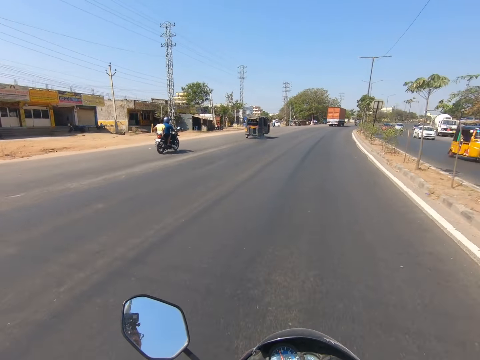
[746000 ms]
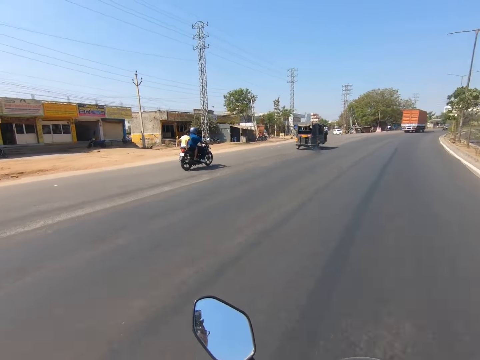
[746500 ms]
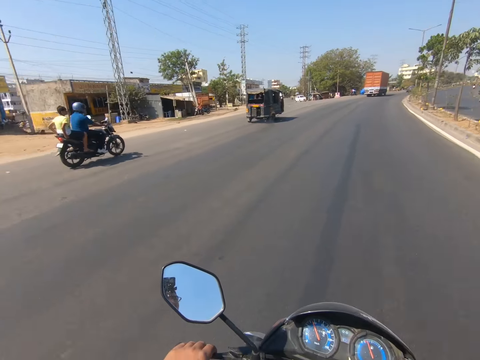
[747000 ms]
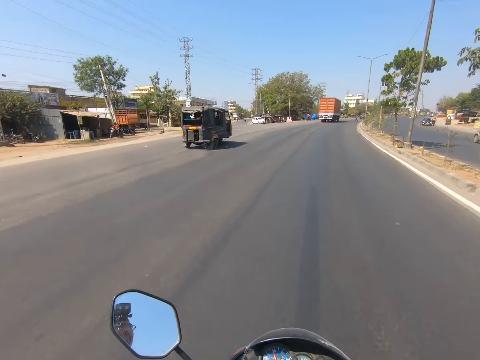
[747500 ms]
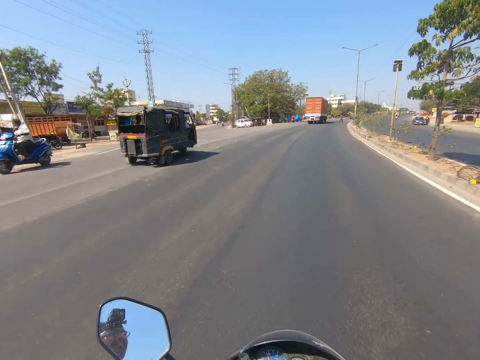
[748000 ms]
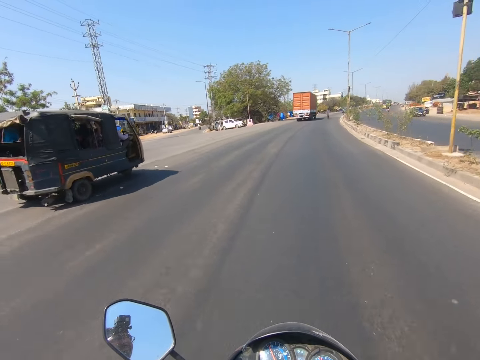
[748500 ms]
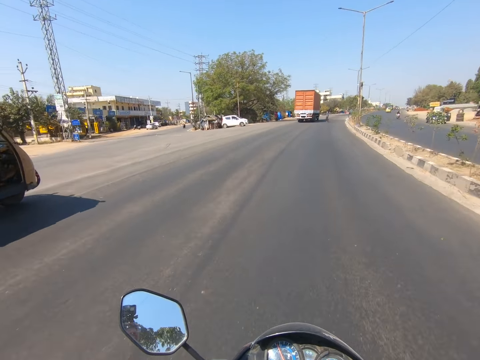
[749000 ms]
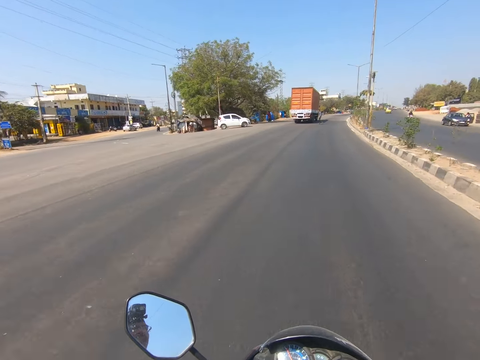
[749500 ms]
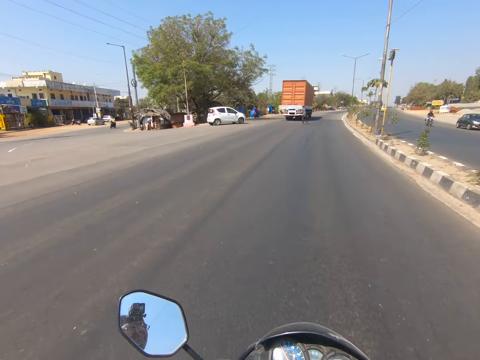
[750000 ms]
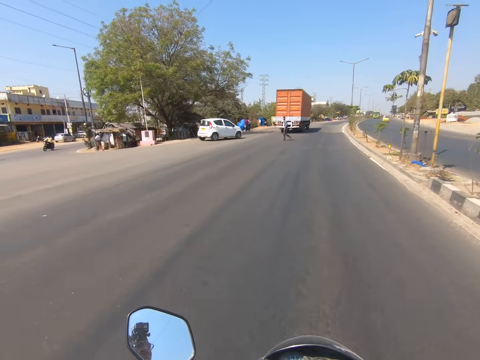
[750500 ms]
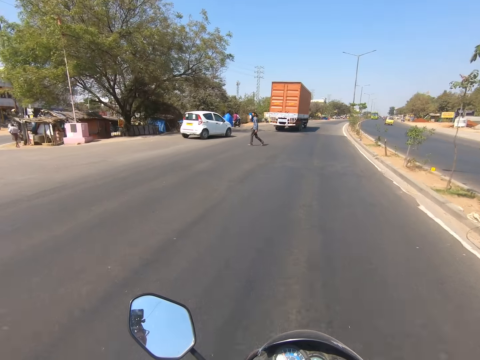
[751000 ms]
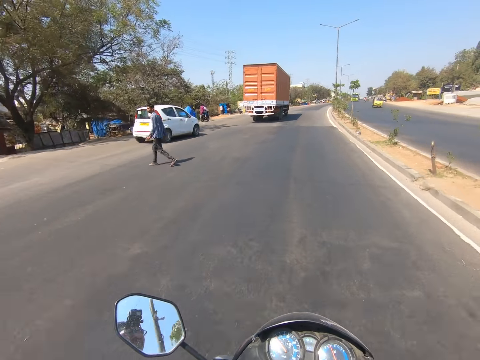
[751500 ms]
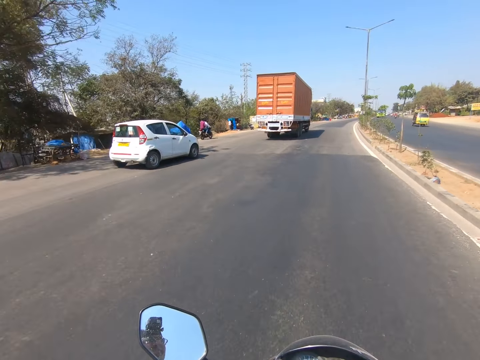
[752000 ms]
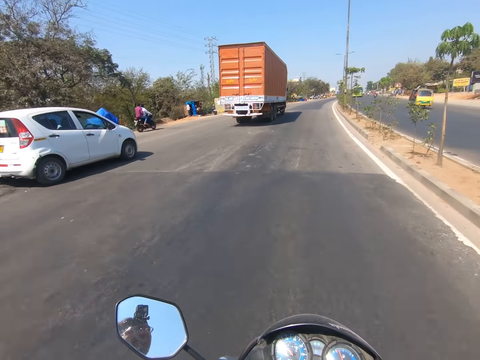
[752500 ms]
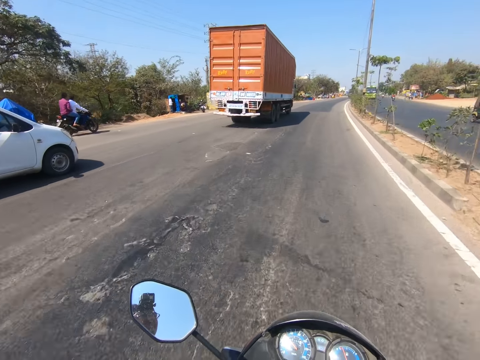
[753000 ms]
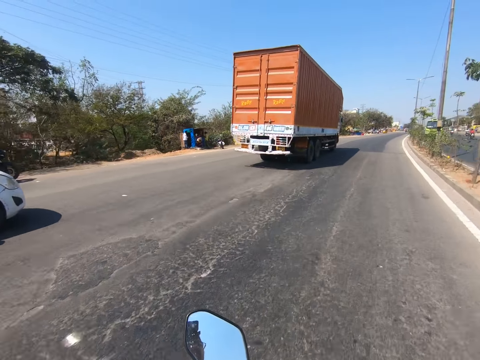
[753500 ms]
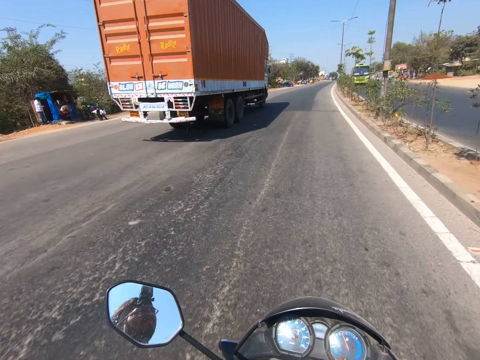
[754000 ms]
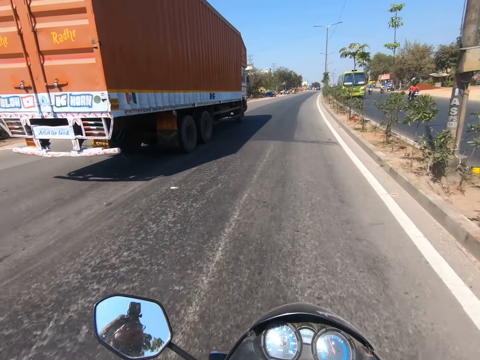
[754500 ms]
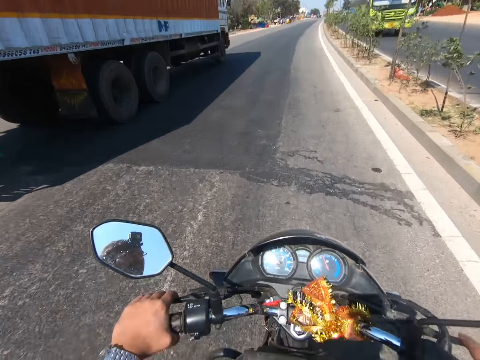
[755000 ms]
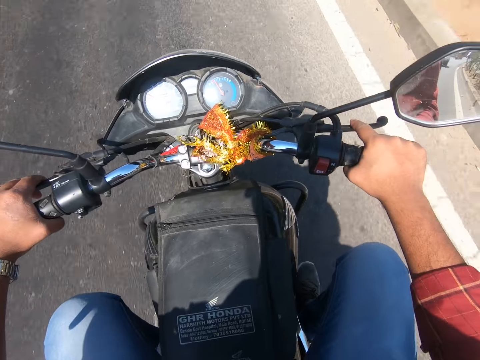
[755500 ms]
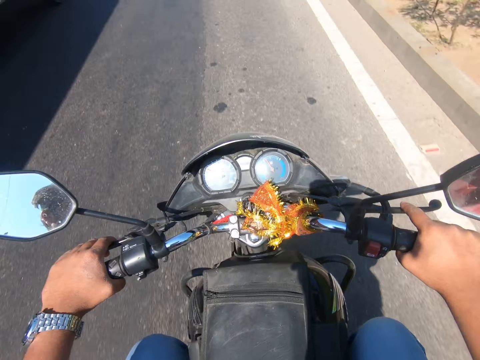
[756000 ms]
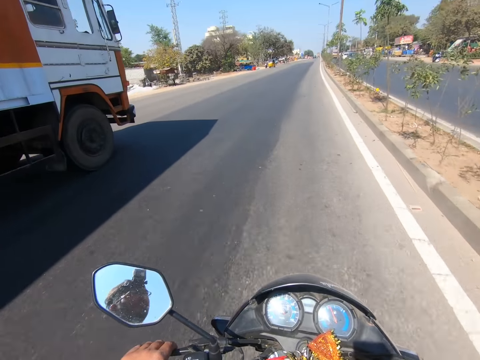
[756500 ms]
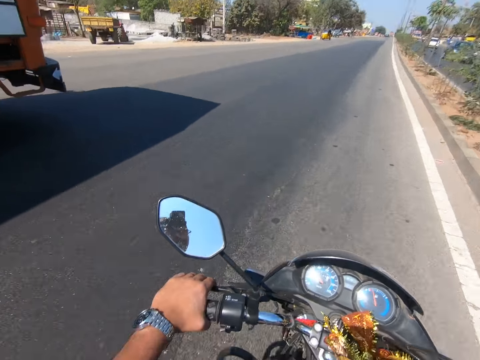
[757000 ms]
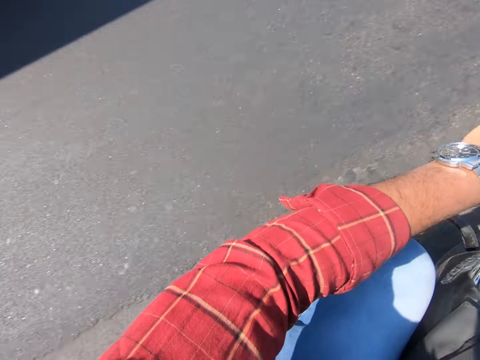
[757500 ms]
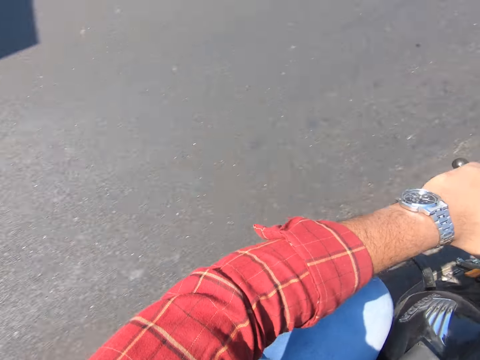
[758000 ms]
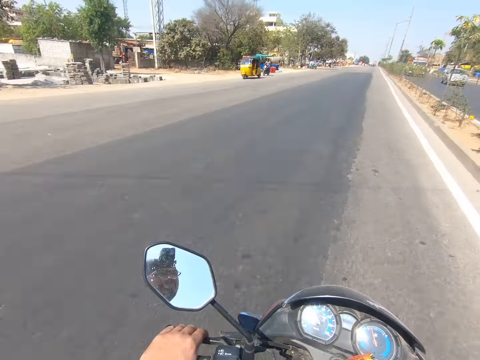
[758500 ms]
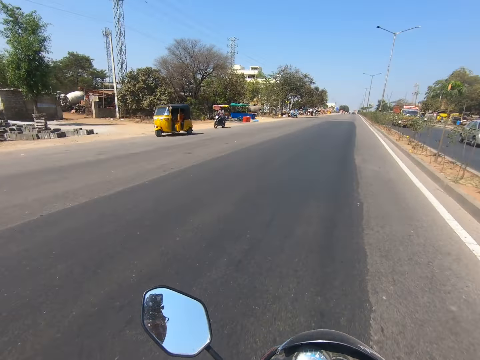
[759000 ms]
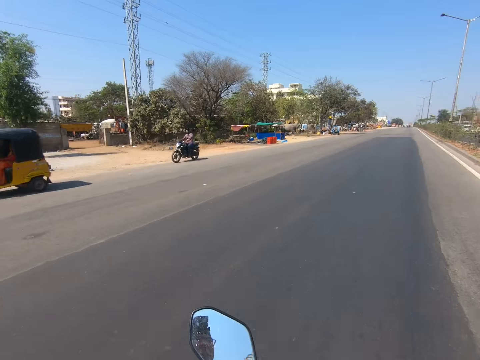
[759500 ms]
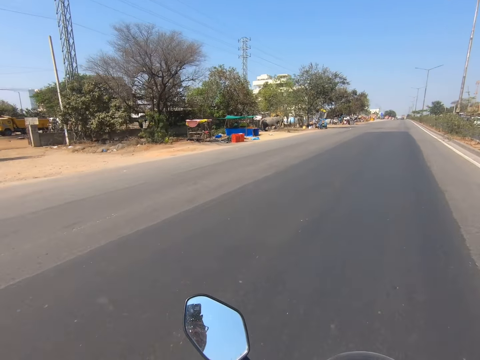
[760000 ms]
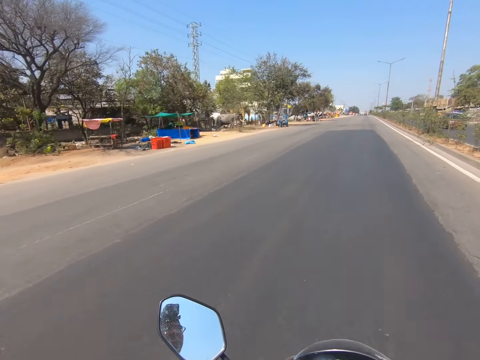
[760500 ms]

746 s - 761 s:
The camera wearer overtakes a tricycle. They overtake a white car. They overtake a lorry.

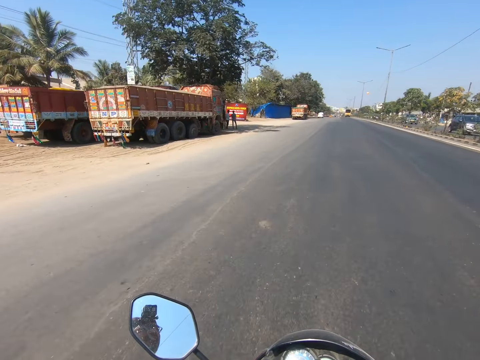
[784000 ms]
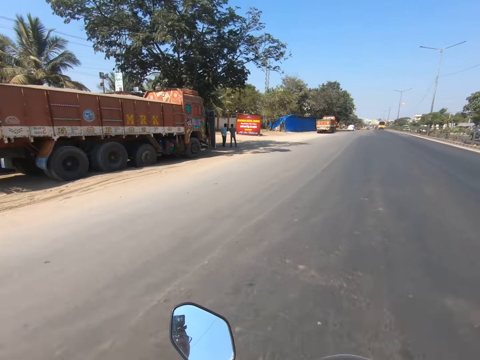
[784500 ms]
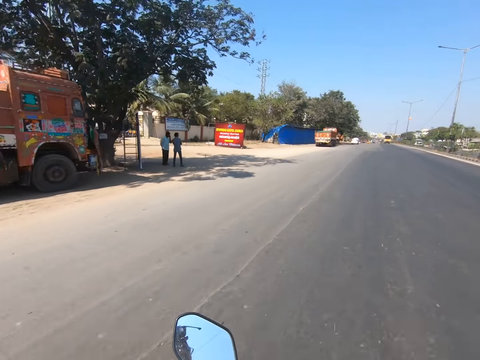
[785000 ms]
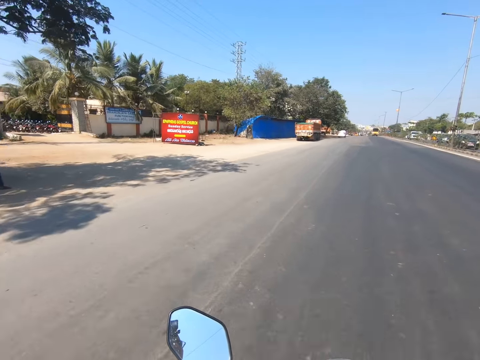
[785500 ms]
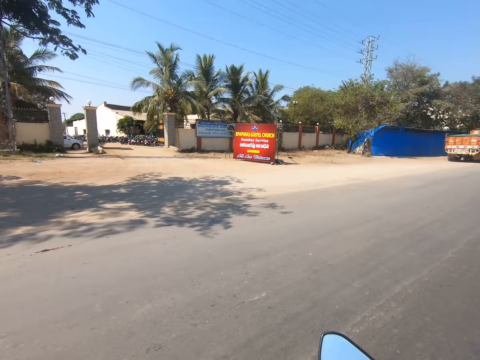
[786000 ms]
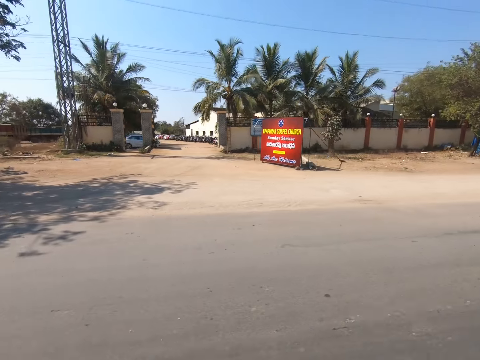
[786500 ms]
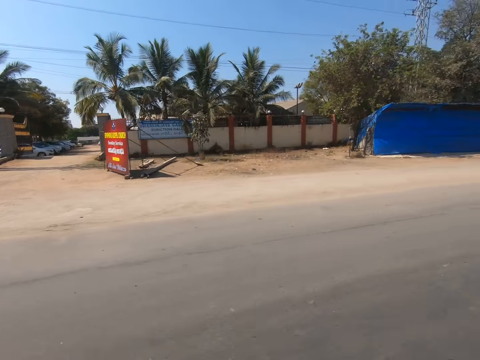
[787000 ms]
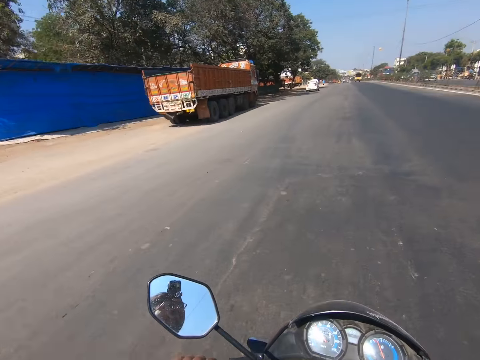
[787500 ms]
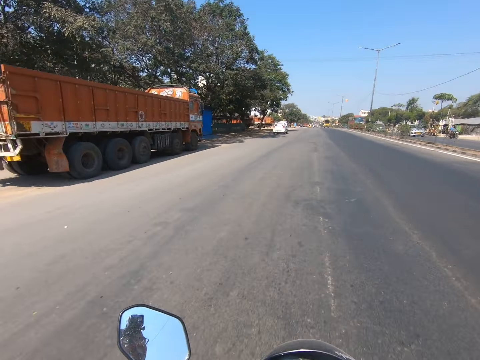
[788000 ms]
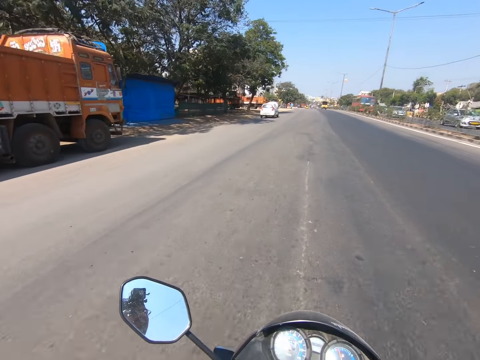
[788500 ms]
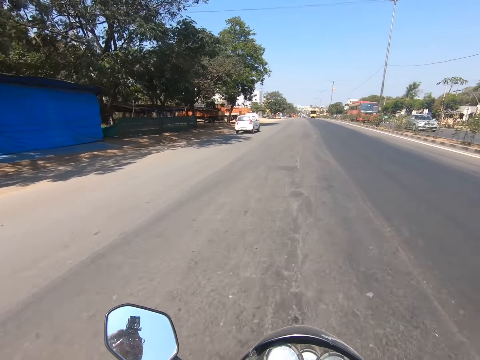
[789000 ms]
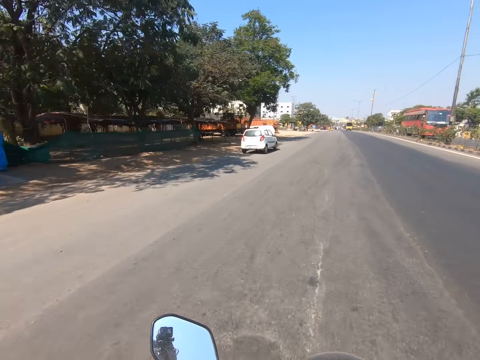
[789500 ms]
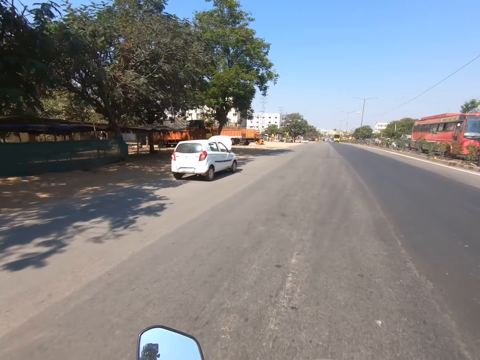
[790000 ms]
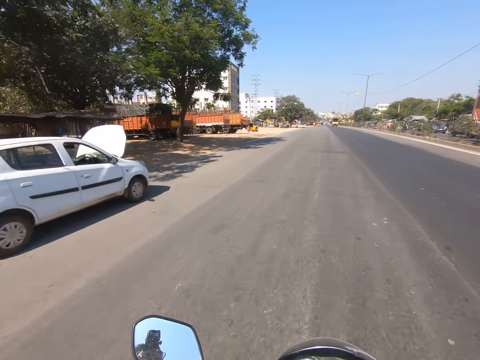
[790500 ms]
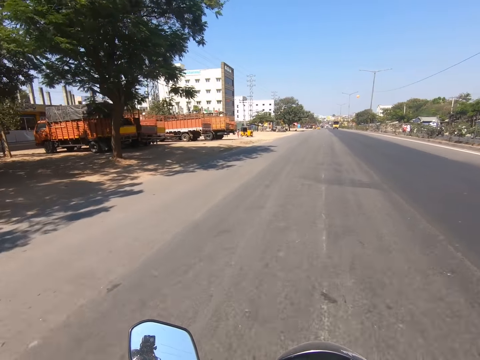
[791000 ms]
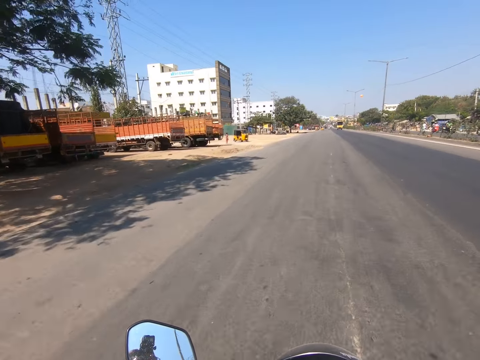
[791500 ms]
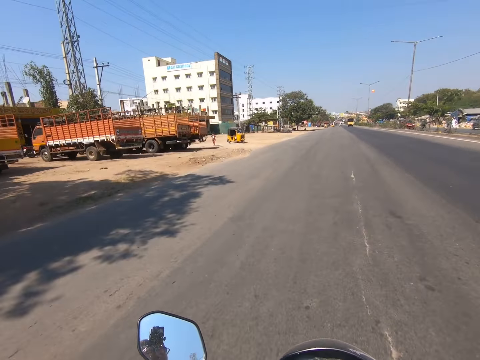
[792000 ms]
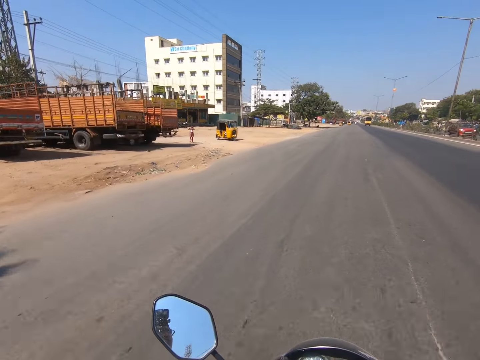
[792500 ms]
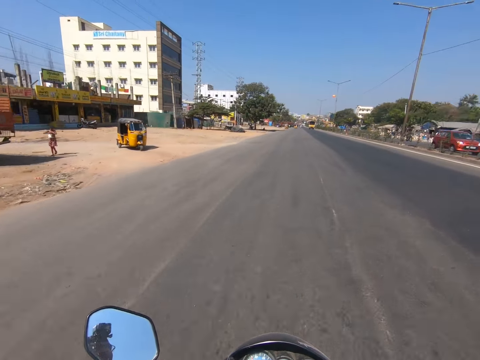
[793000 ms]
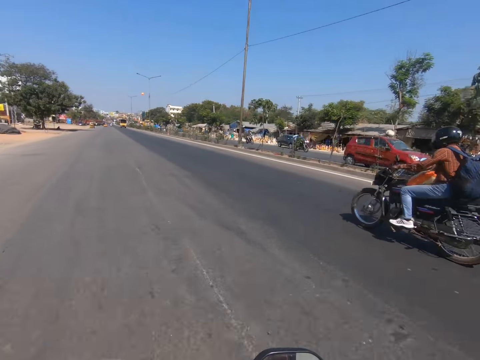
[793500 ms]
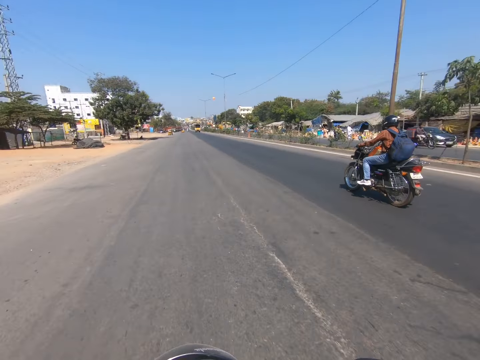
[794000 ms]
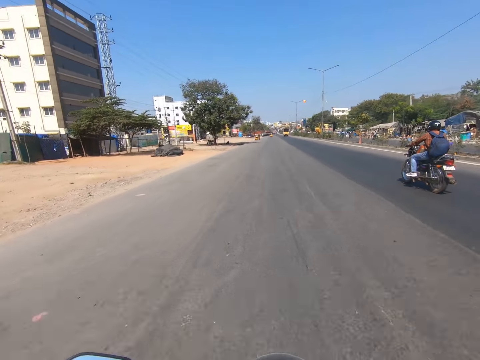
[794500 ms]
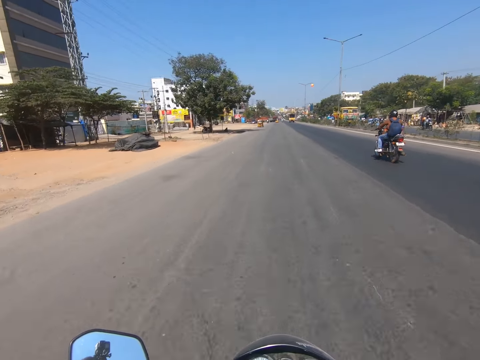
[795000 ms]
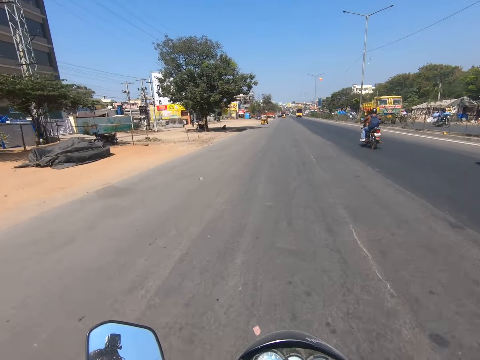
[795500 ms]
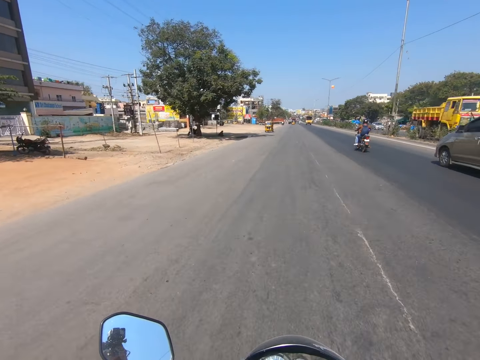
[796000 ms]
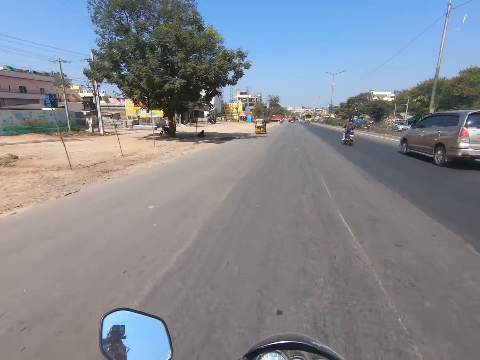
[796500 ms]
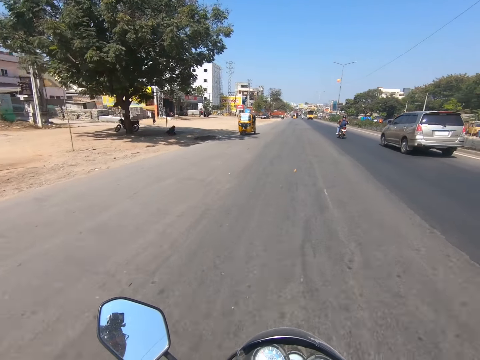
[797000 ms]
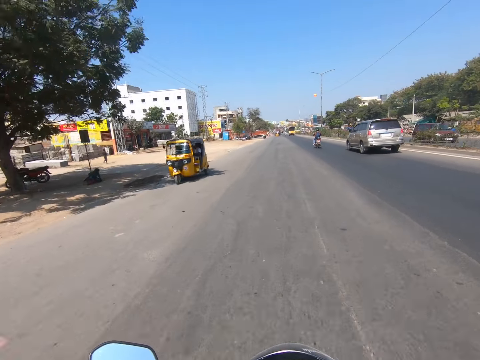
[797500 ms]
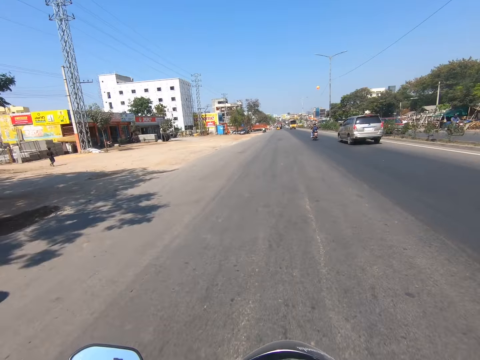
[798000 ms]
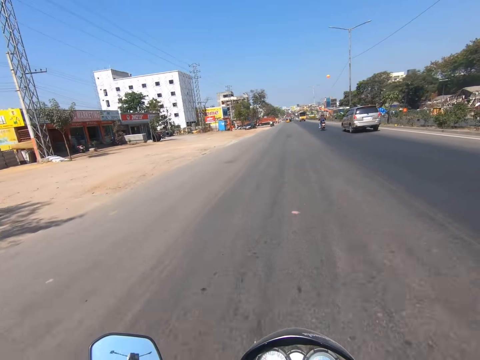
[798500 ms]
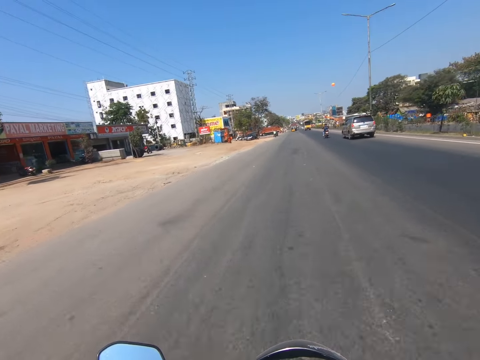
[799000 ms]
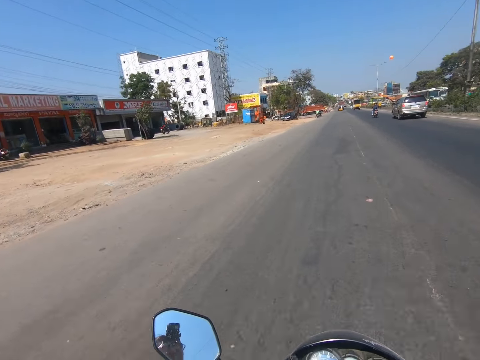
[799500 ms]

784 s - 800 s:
The camera wearer drives past a man and another man. A rider moves past the camera wearer. A tricycle moves past the camera wearer.
